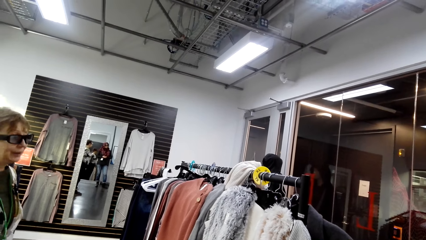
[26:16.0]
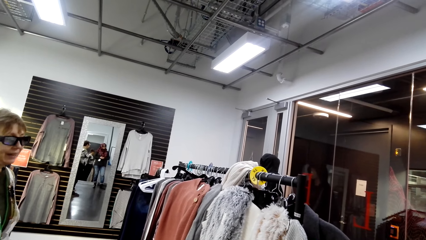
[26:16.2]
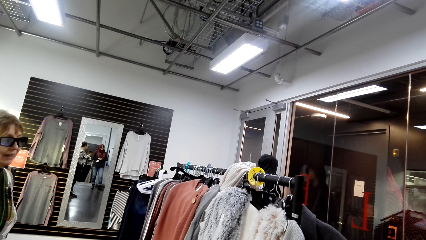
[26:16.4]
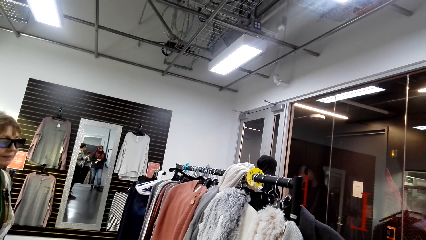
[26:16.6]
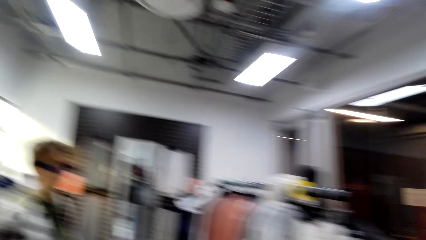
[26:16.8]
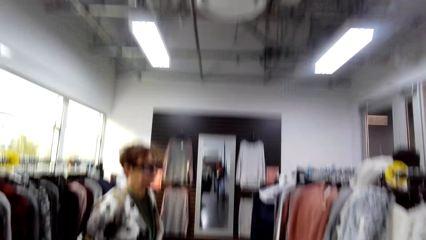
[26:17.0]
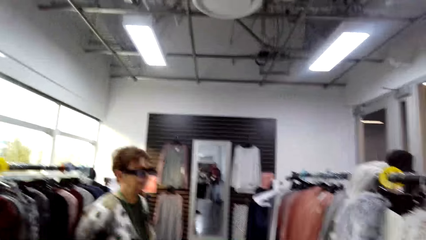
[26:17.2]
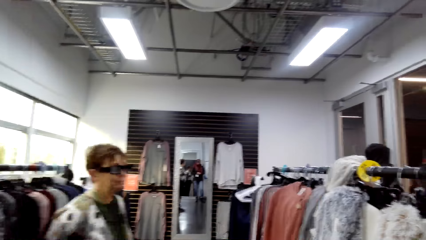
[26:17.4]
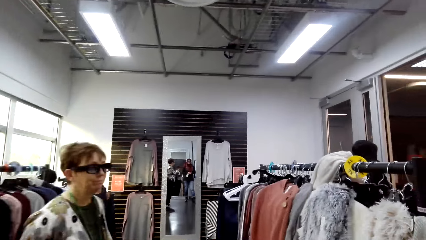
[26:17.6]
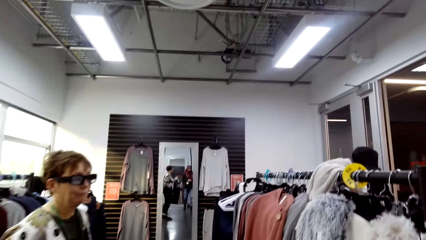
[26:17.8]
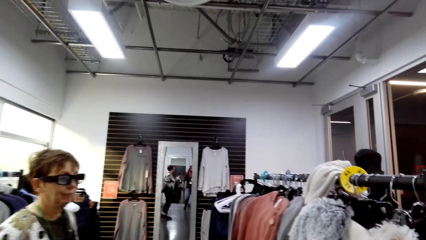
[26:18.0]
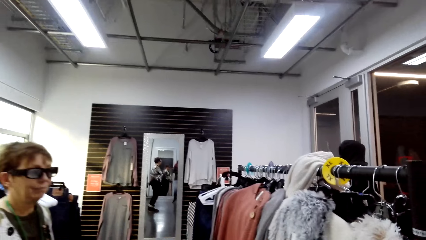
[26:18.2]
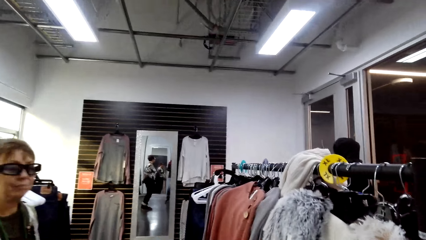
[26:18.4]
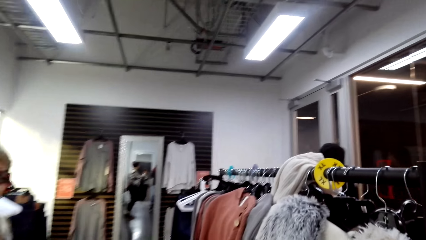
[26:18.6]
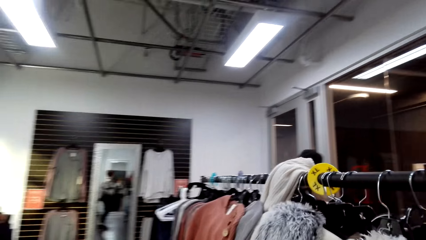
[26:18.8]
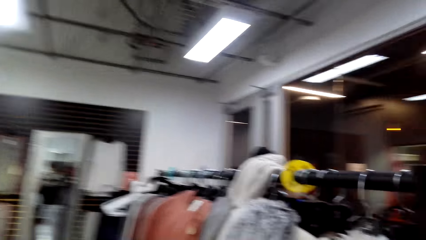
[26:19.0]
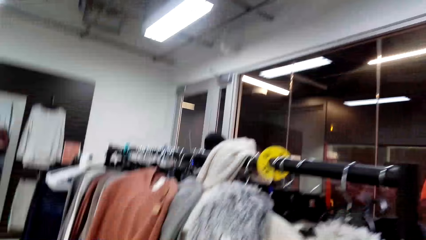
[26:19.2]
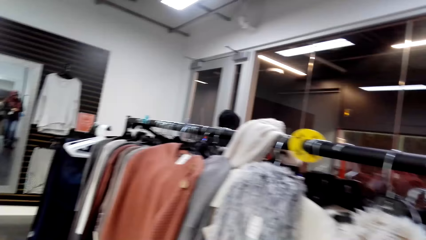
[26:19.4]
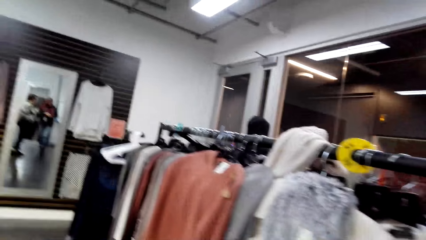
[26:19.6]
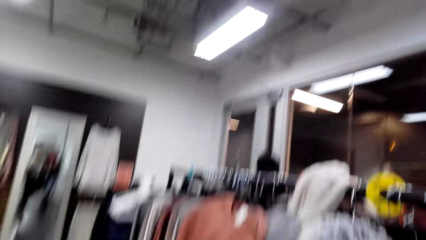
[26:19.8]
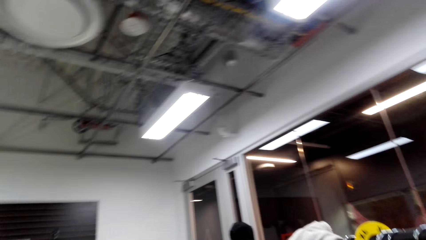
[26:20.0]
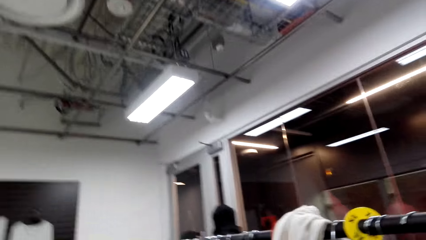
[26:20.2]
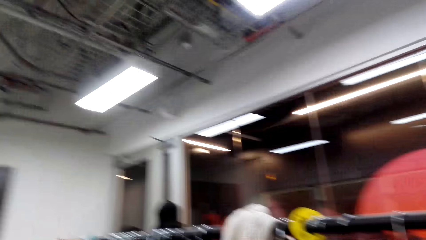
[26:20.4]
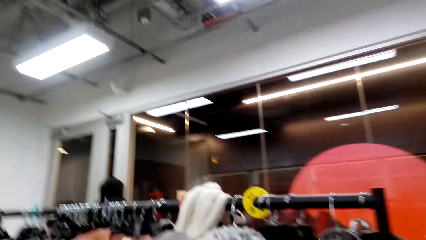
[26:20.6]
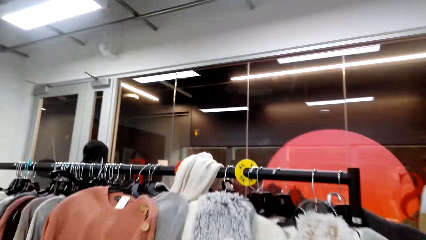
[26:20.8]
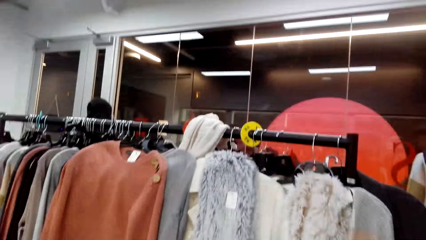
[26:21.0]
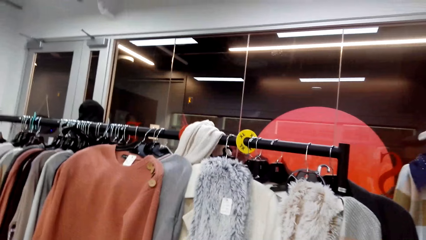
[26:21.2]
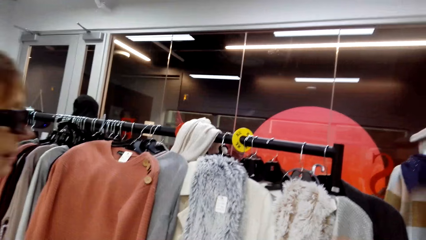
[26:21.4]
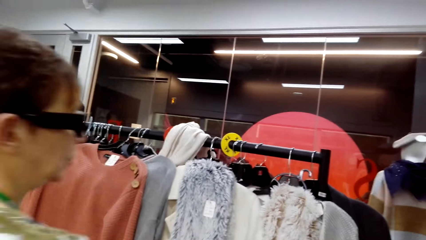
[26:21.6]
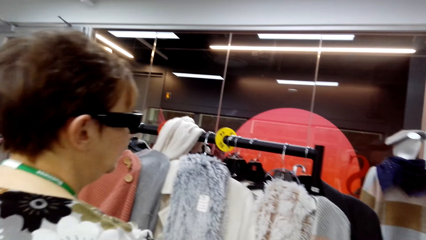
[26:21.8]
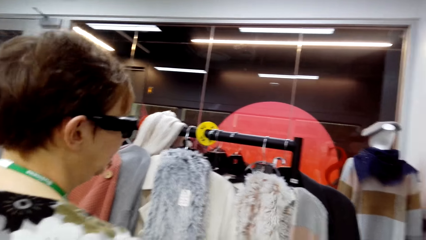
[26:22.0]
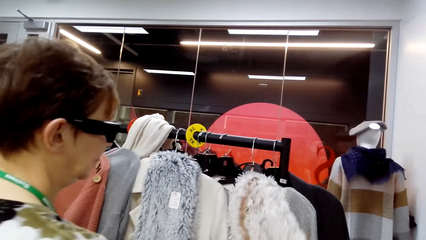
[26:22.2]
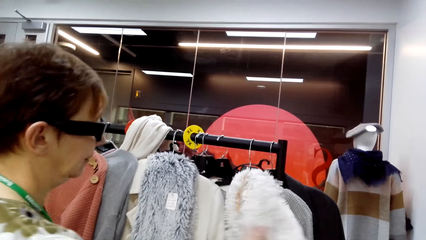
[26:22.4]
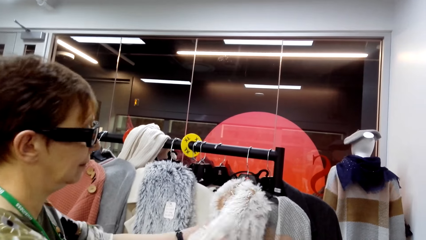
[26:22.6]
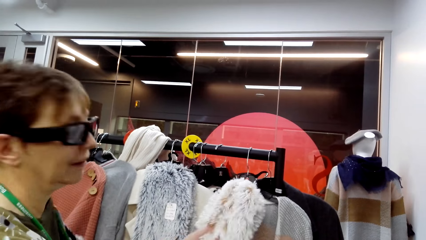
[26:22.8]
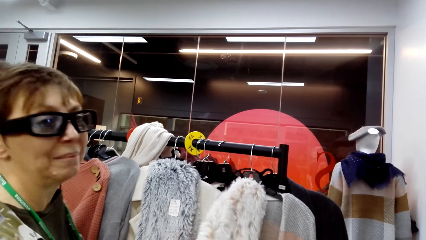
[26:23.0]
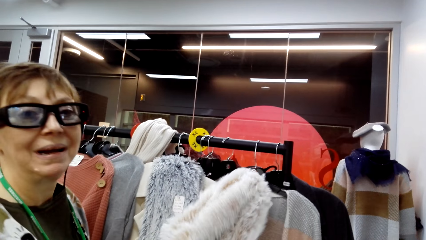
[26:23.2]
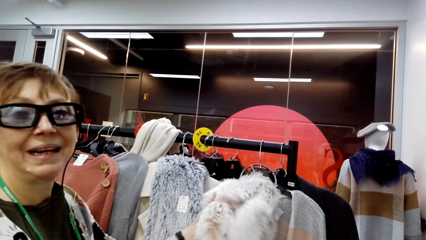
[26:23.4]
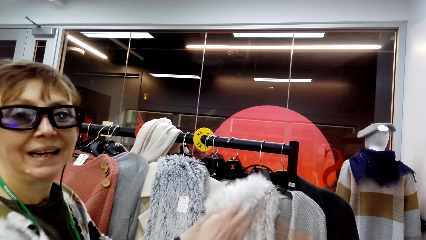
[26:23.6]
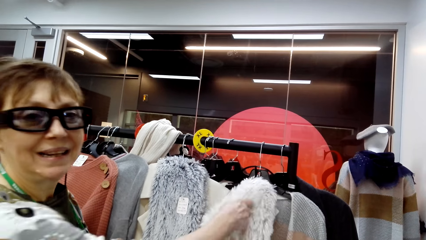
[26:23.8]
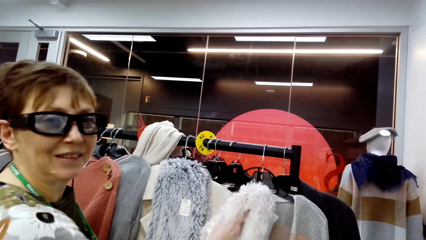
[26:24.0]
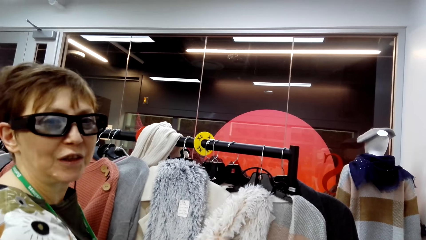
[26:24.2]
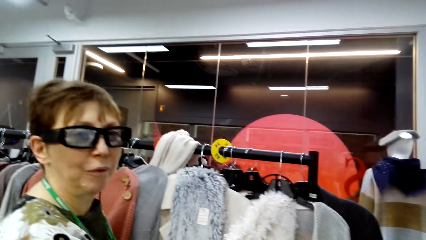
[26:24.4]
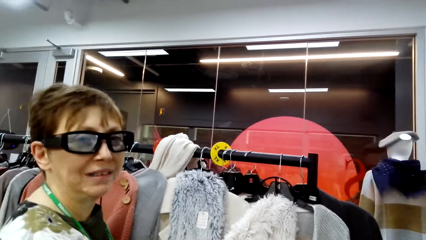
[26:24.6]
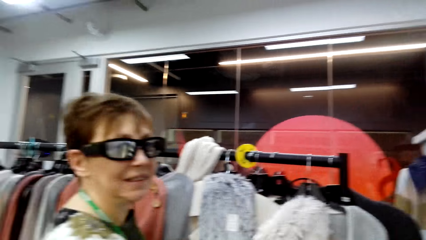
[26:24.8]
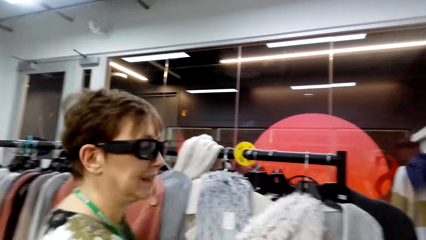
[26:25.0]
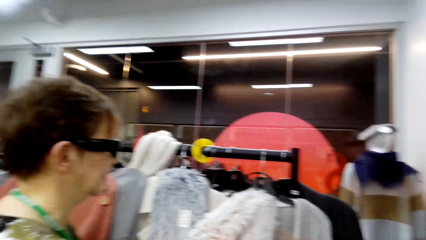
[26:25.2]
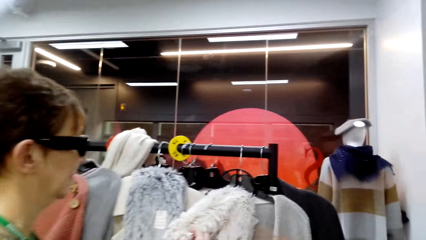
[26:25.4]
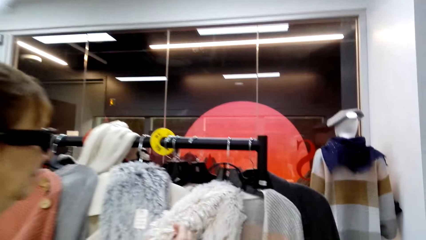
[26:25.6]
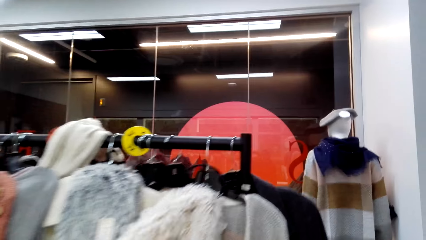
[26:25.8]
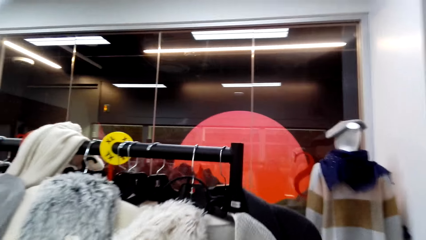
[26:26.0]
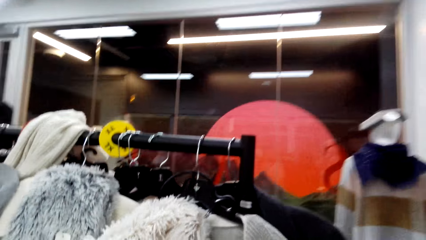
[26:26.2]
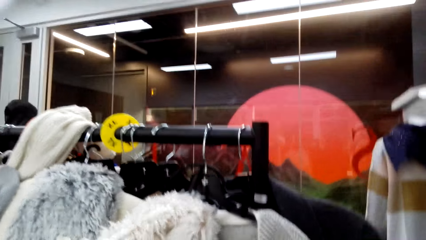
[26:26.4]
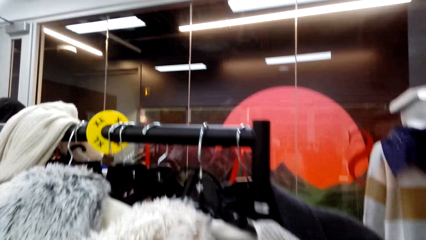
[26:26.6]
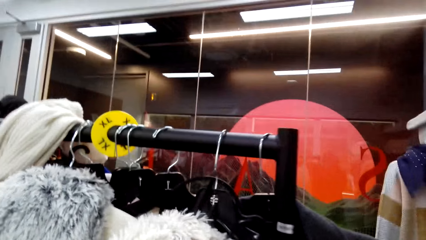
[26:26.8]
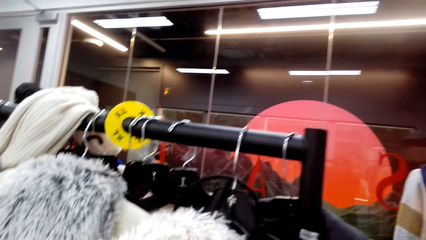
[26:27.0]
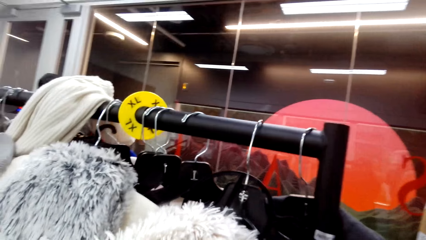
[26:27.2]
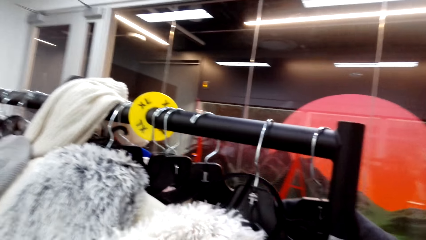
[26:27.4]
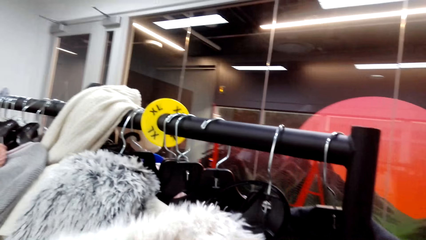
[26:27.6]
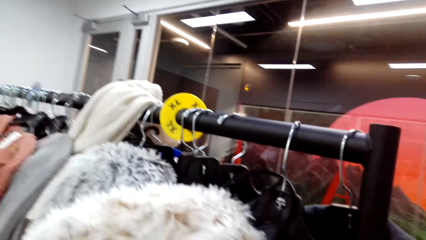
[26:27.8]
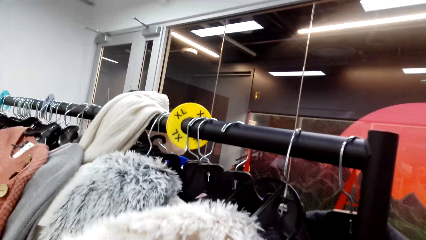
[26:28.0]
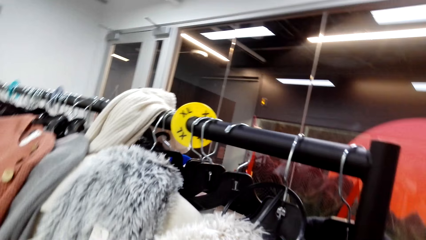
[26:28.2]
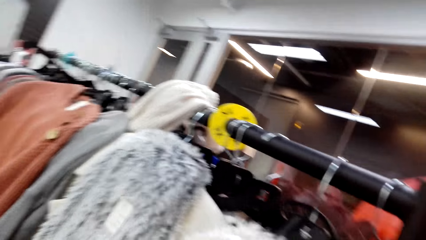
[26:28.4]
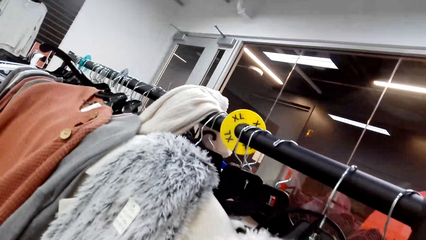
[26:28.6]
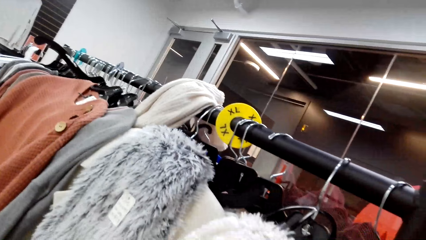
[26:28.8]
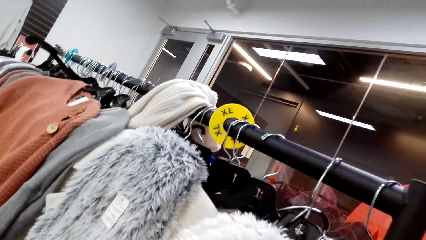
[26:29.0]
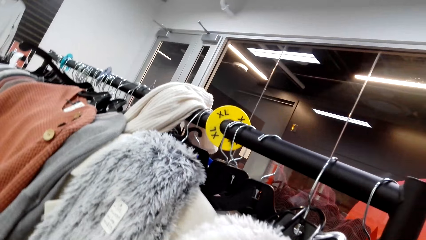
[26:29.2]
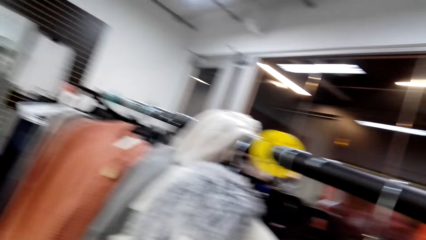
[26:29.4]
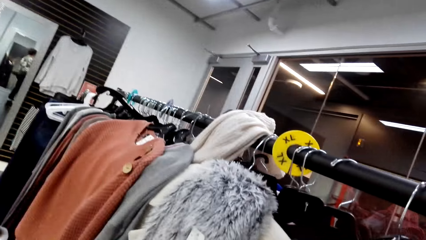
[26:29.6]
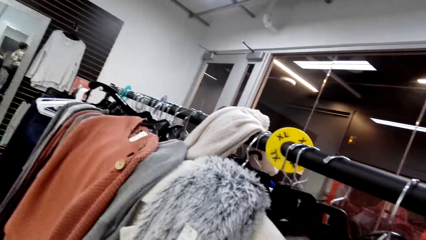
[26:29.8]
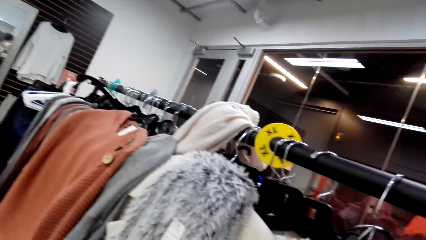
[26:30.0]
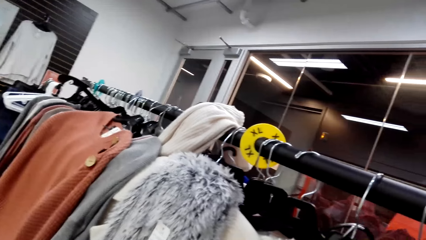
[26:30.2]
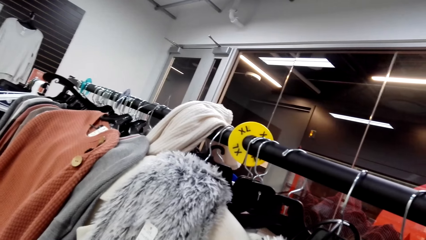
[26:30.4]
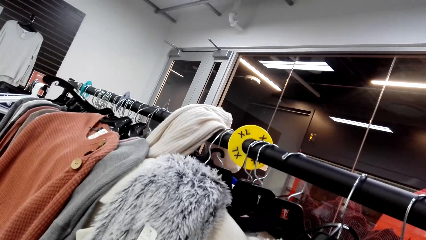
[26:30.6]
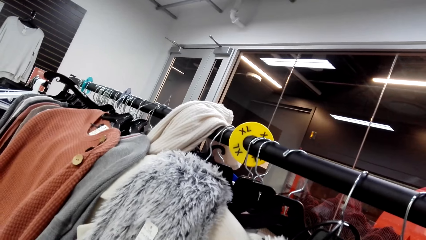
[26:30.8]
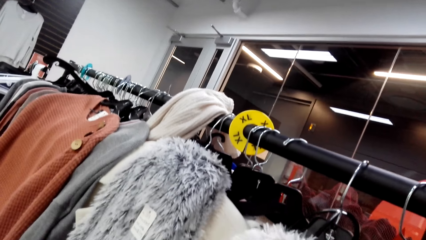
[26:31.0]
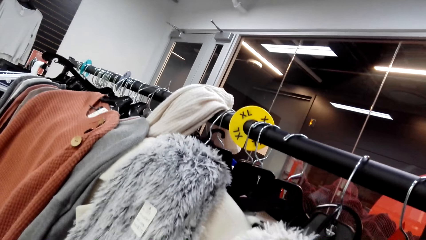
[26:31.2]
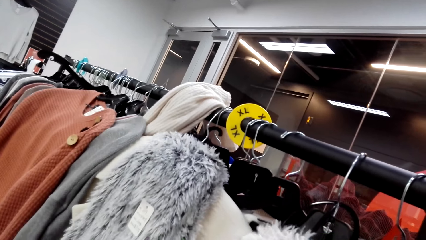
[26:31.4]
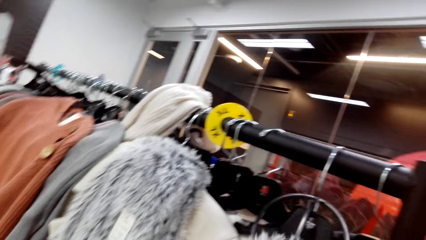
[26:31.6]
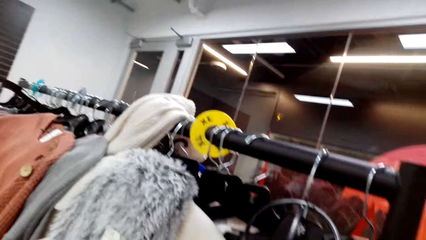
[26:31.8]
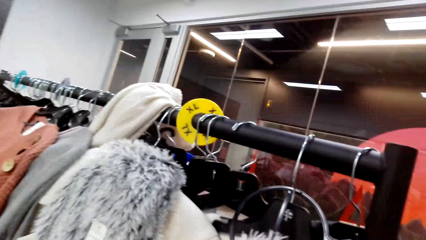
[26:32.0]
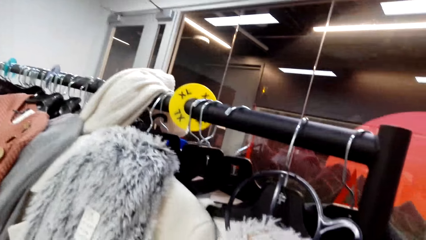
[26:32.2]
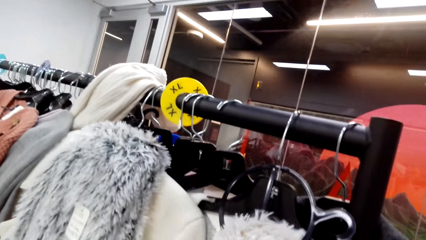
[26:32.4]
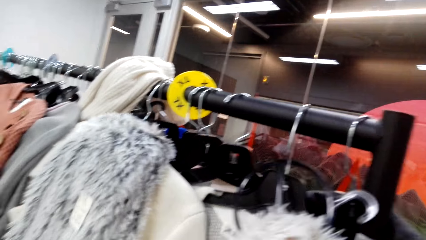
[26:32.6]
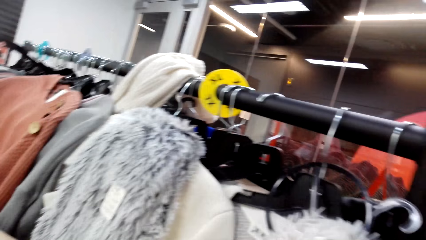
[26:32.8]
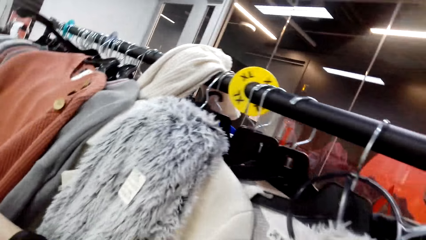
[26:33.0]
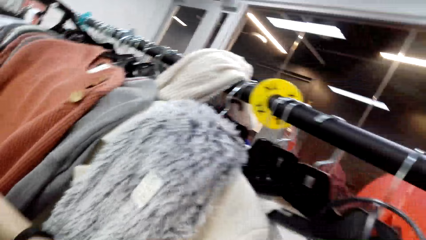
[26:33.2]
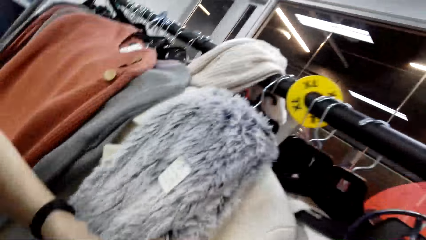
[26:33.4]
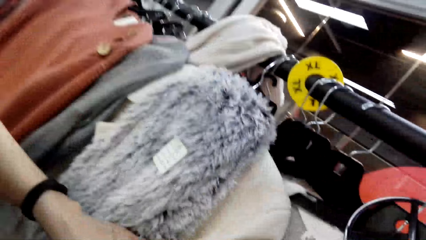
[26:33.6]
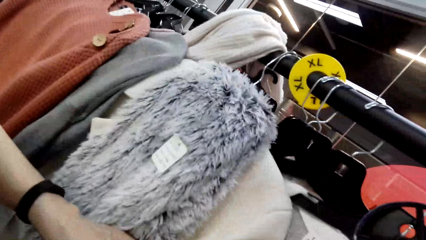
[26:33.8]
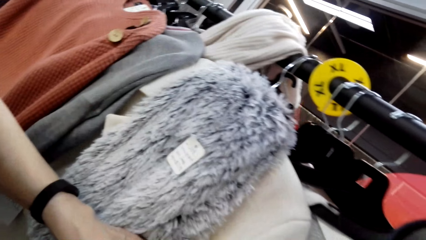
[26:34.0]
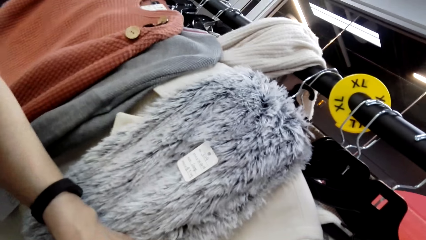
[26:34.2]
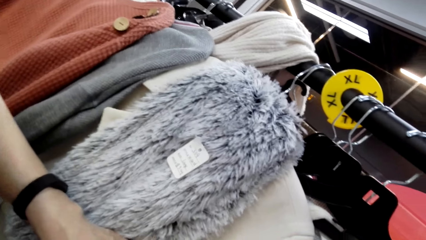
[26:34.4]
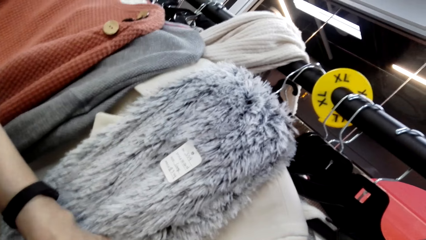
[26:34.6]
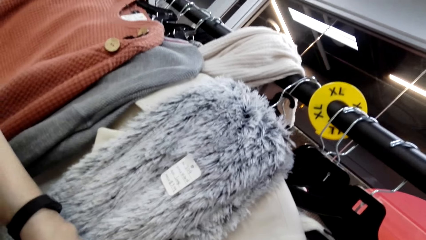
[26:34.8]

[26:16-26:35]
A woman converses with the camera wearer. The camera wearer walks forward and turns right. They converse with the woman. The woman converses with the camera wearer. The camera wearer walks forward. They look at the scarf.
